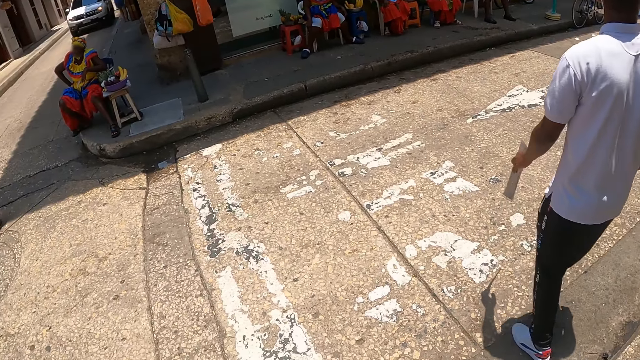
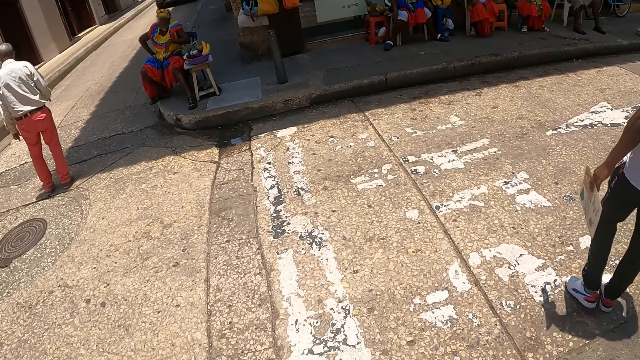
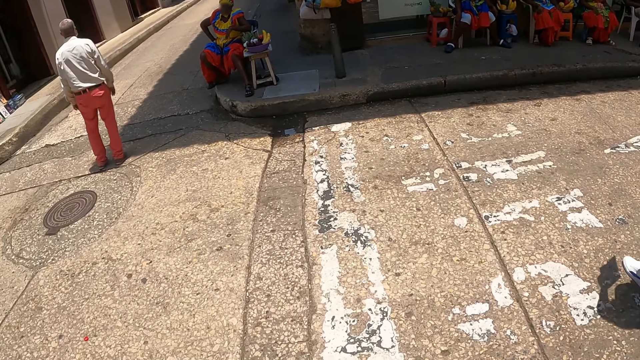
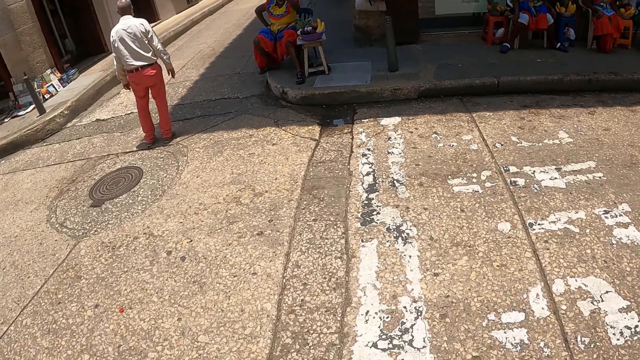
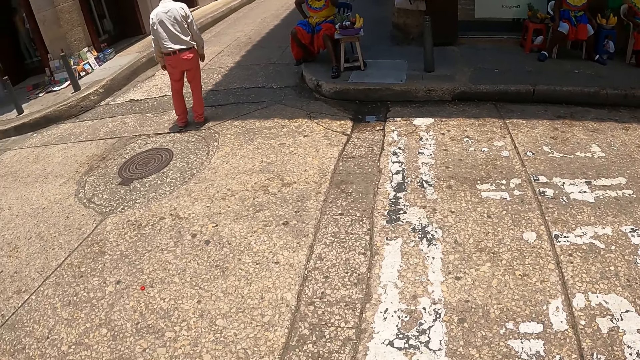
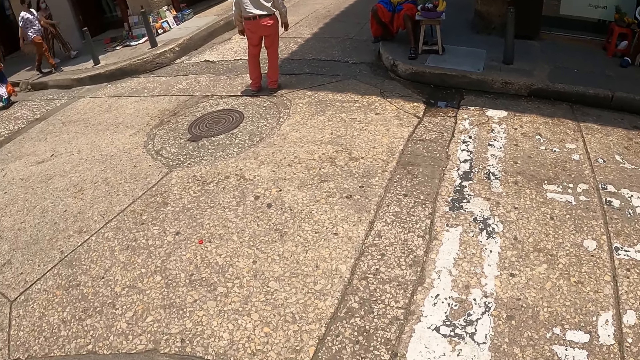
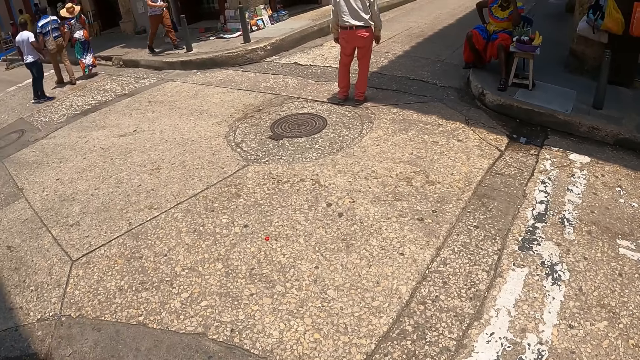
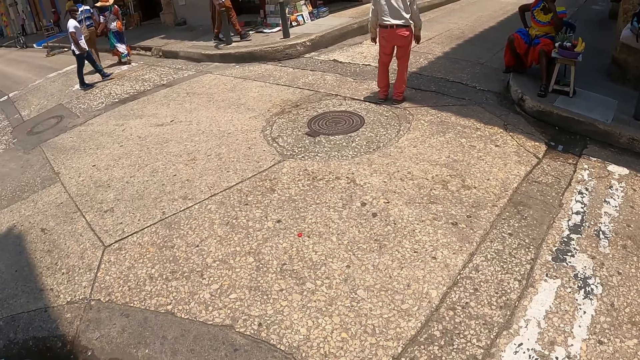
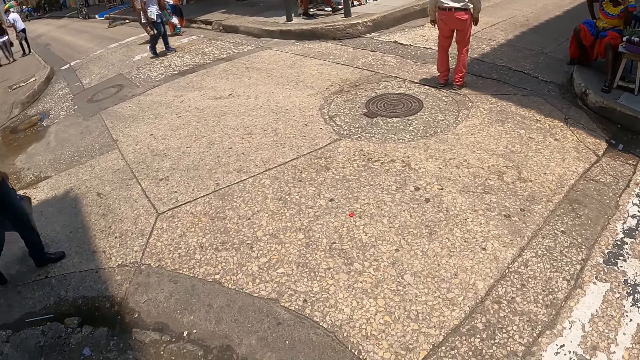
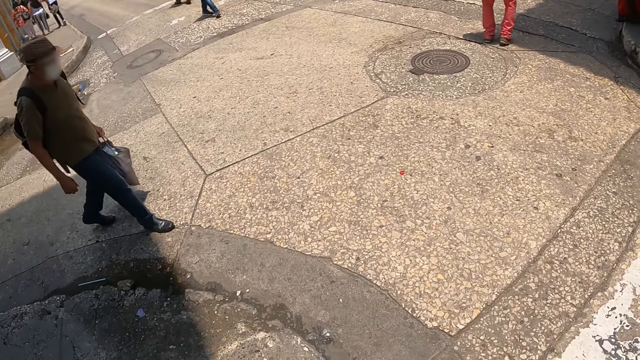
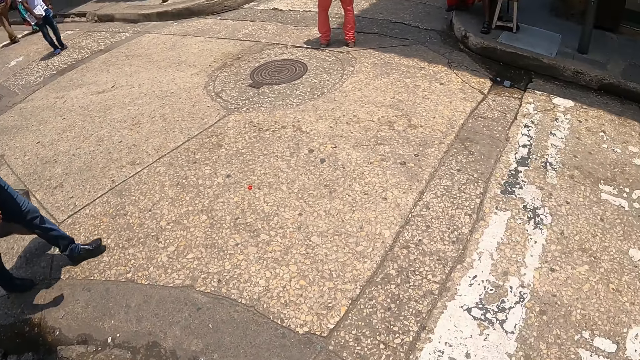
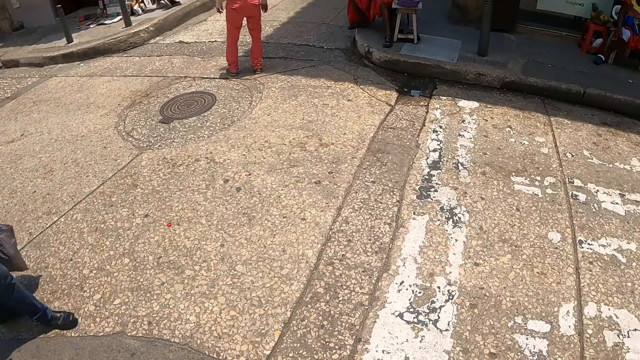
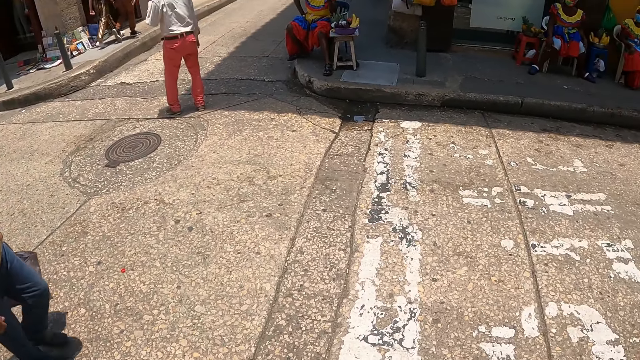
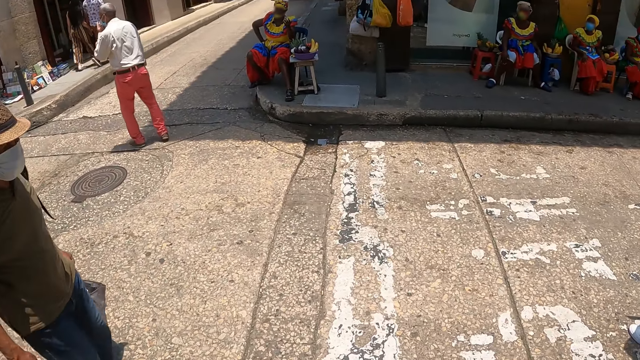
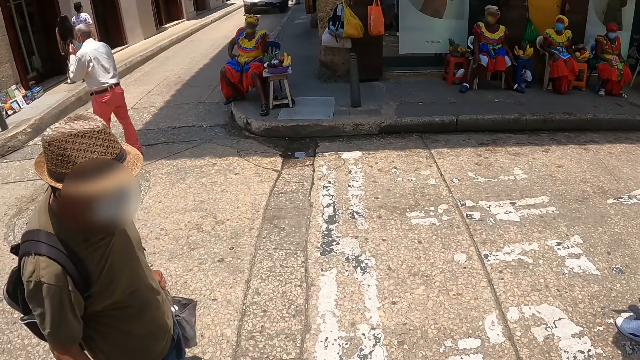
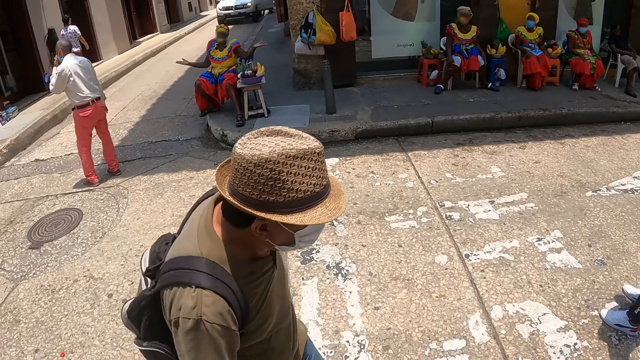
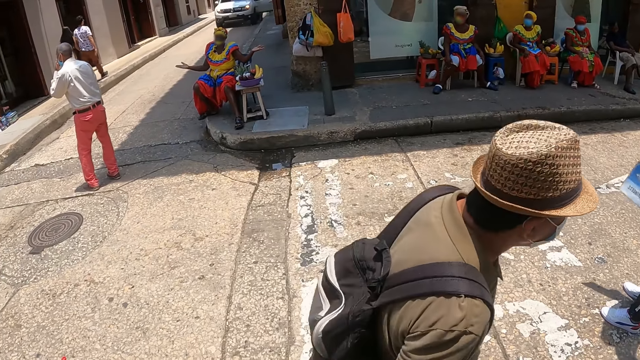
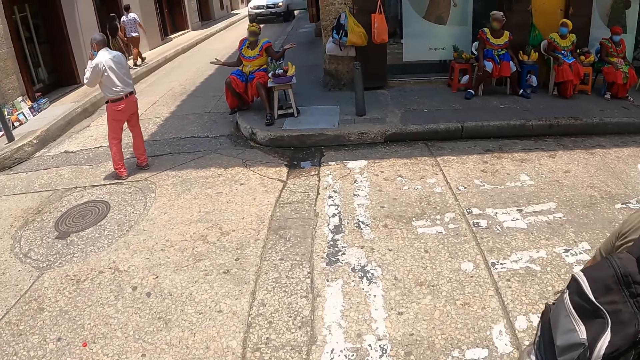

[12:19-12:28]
The camera wearer looks around.

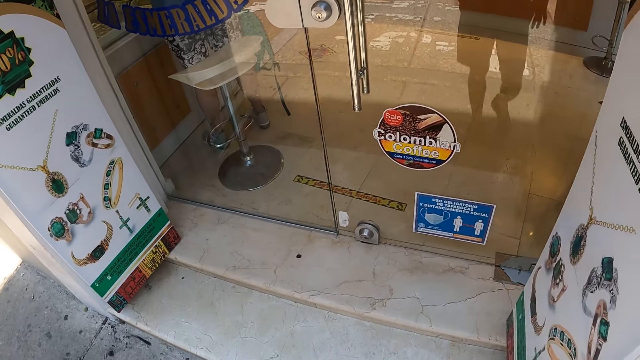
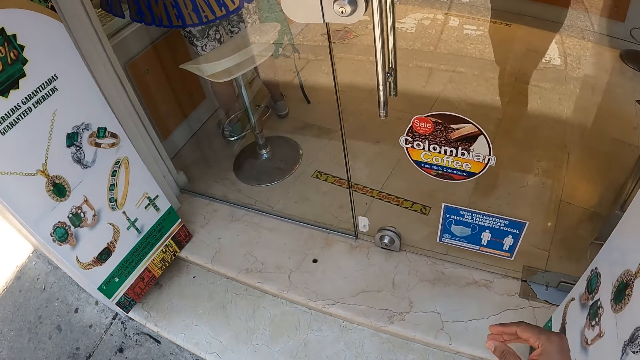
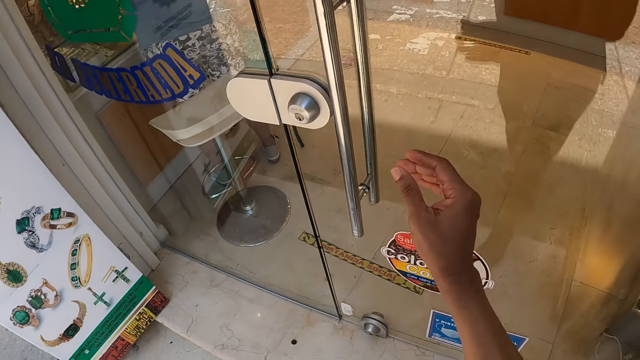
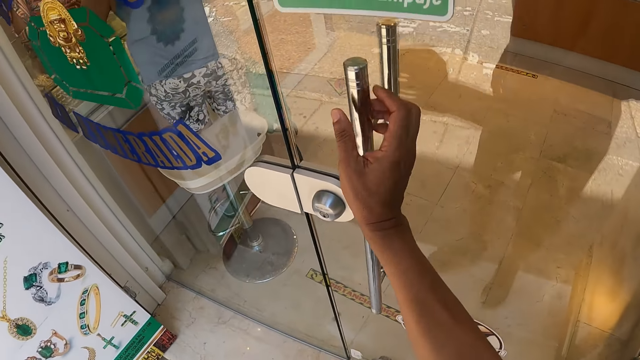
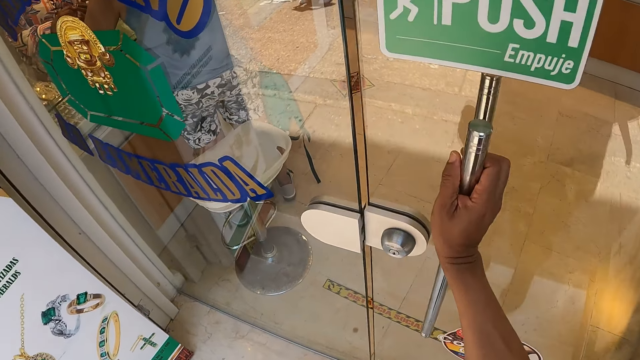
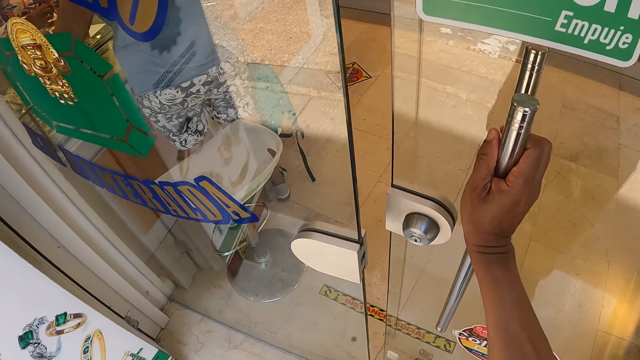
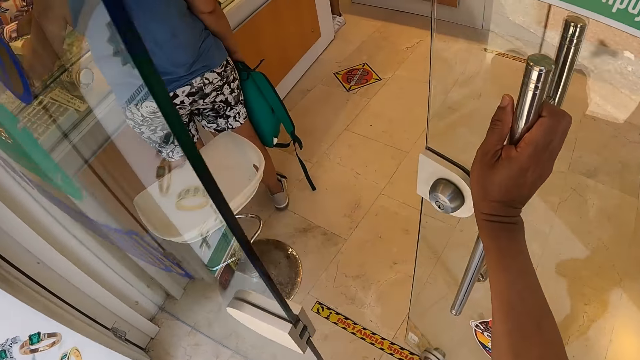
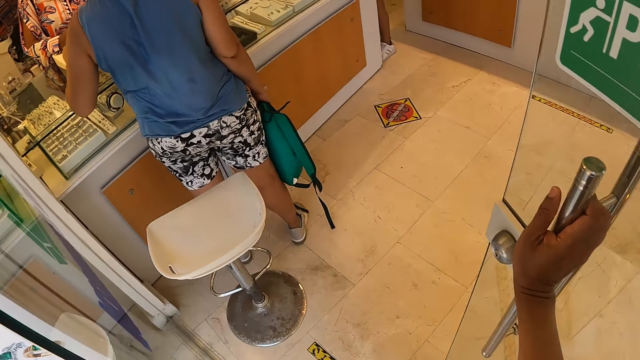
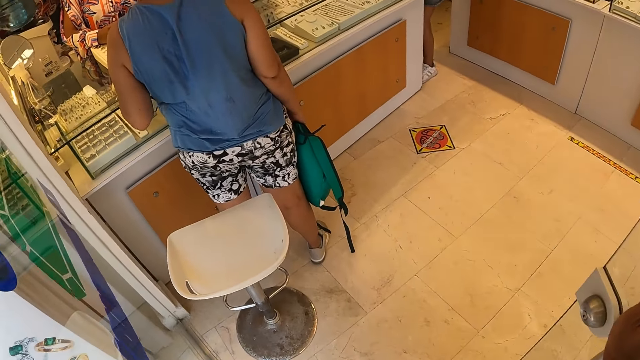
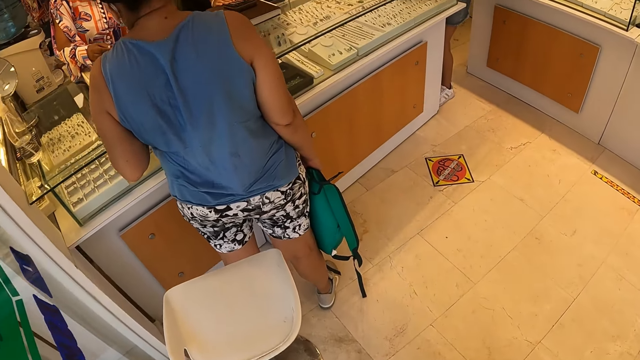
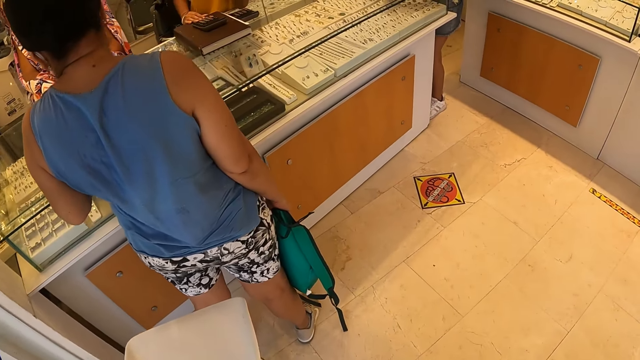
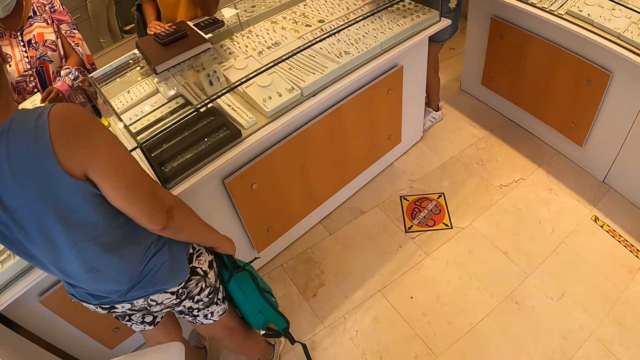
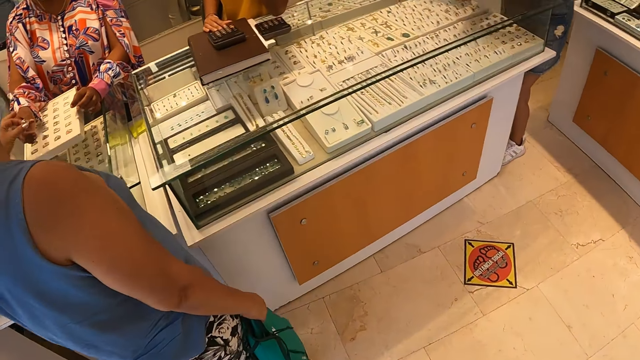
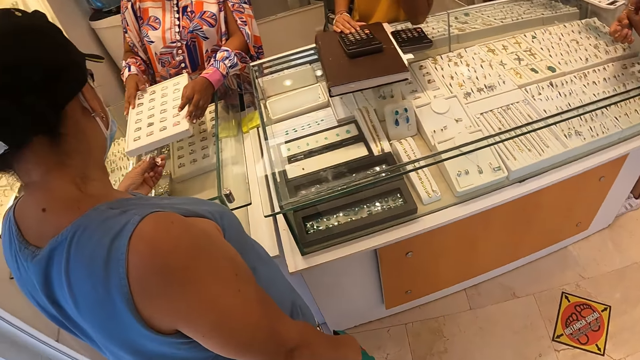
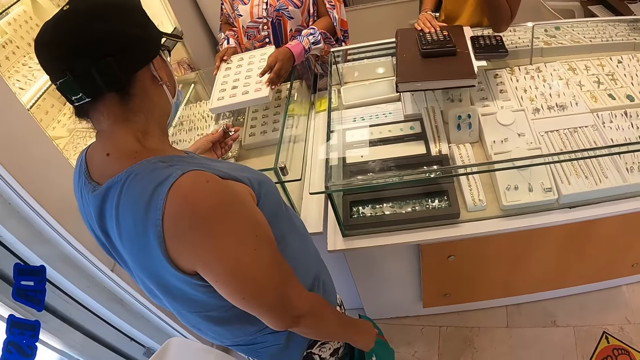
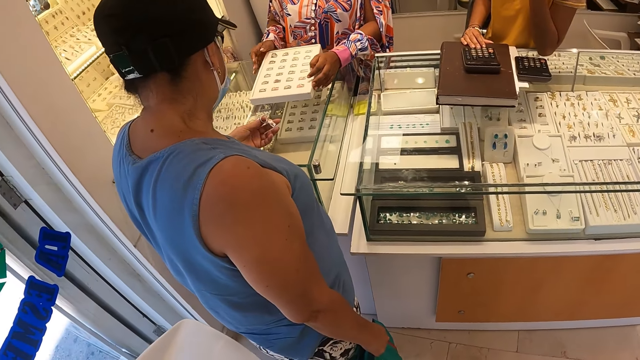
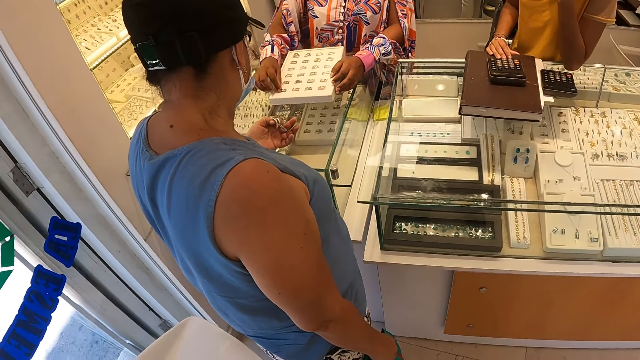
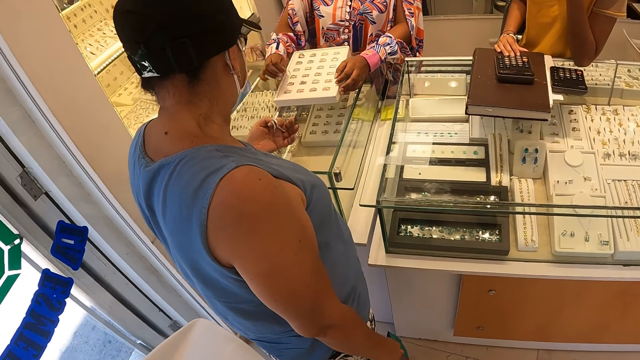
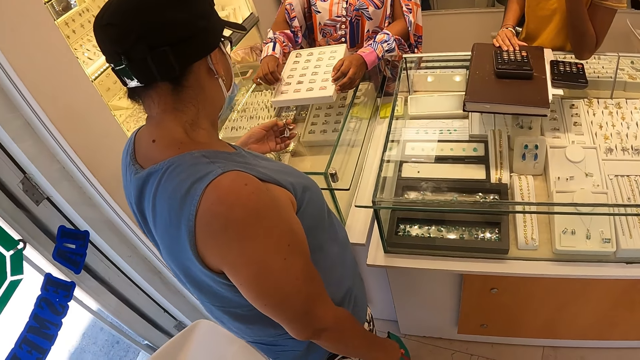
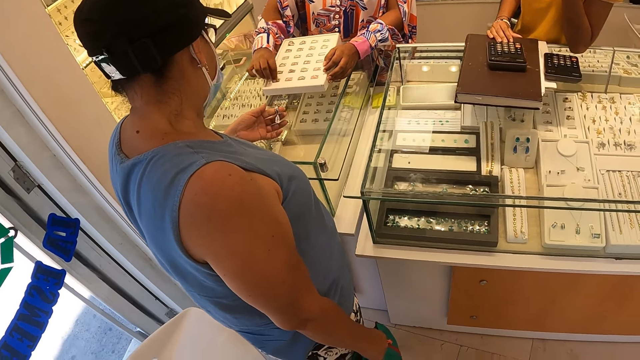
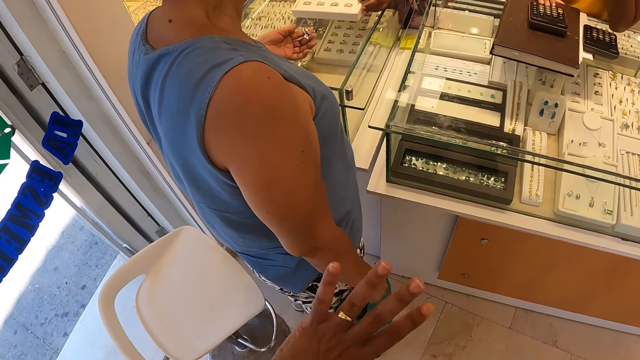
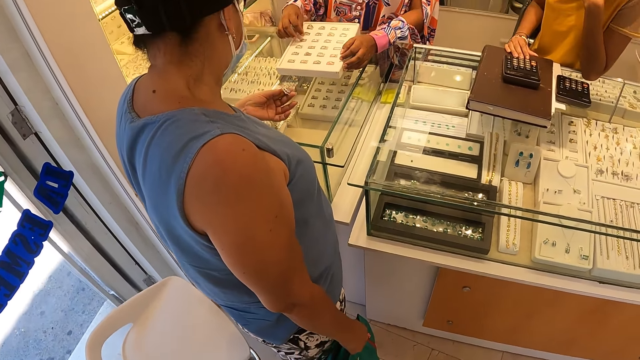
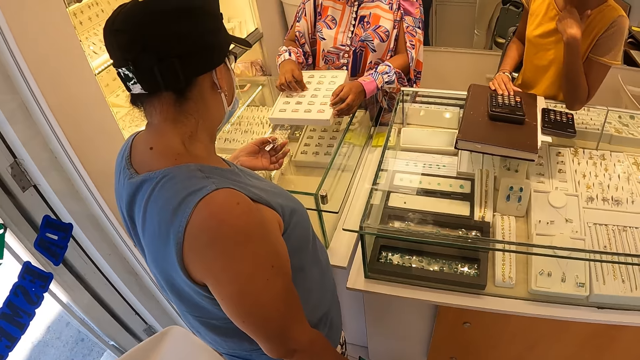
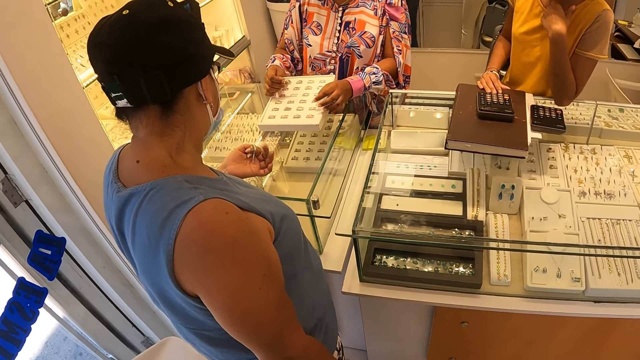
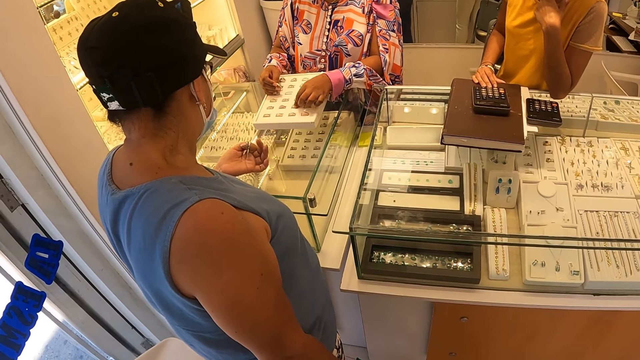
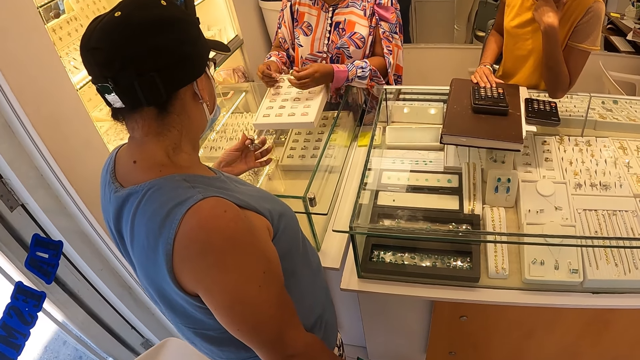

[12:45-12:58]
The camera wearer opens the door. They enter a shop. They look at the jewelry on display.
